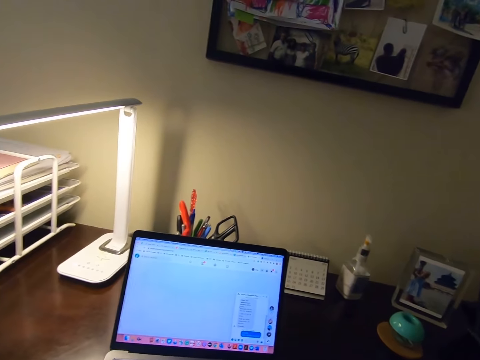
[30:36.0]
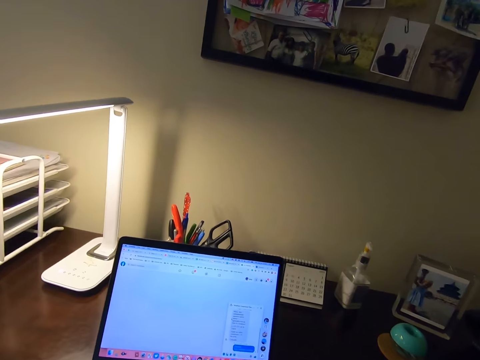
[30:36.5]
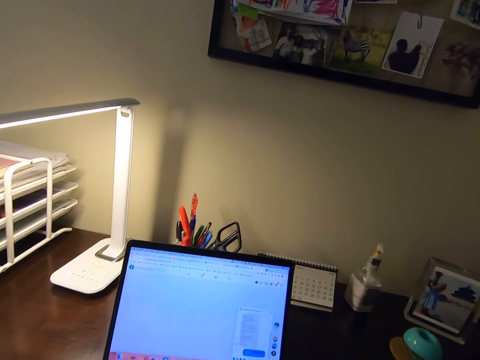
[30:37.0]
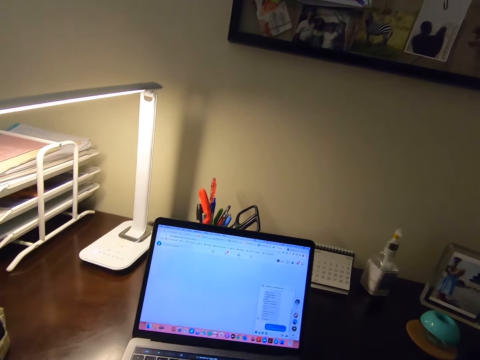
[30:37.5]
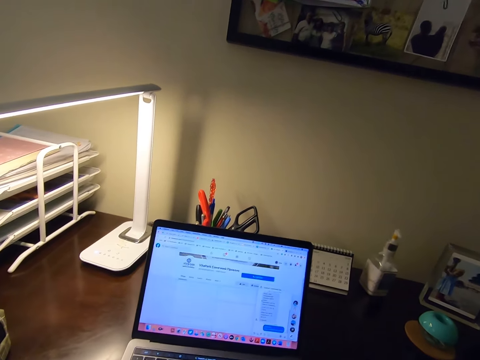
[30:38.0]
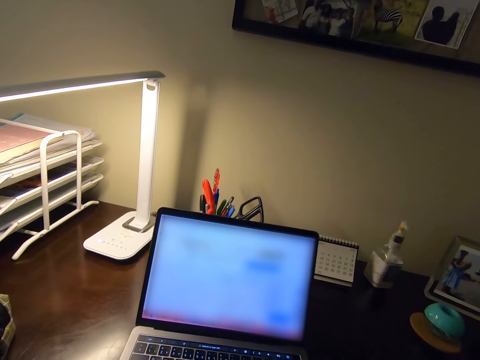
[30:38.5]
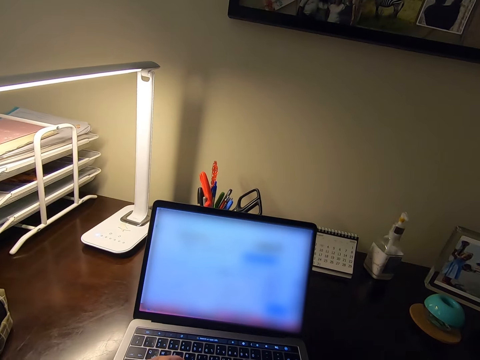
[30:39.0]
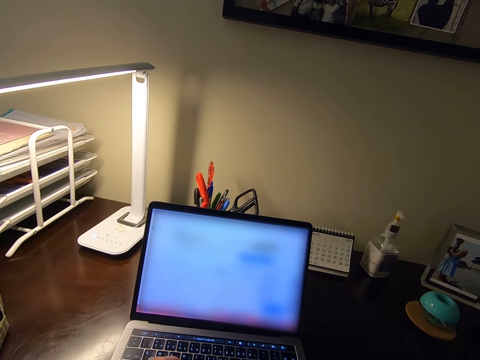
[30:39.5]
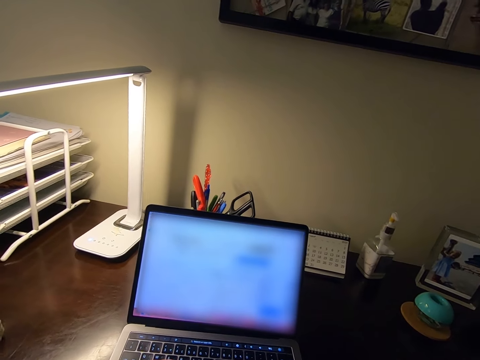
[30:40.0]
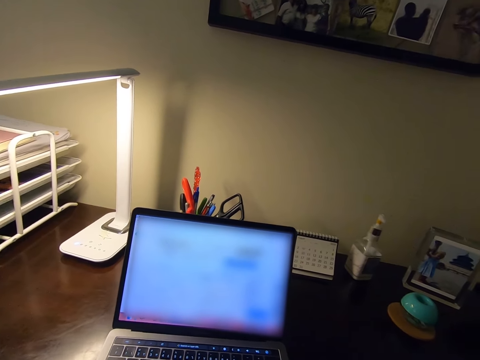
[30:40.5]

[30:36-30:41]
The camera wearer works on the laptop.

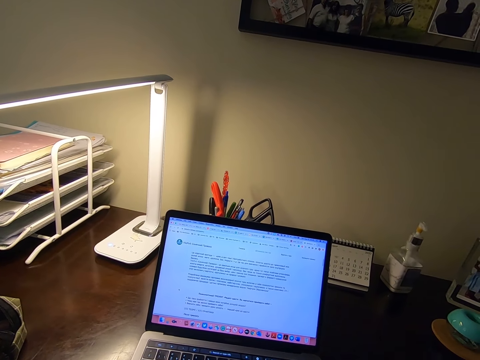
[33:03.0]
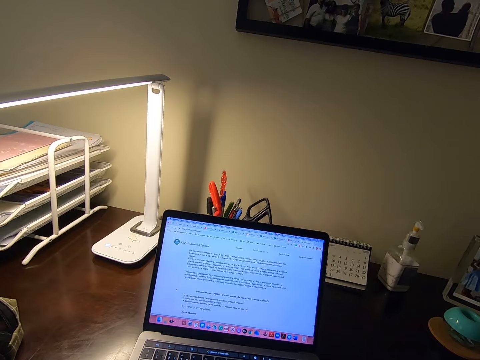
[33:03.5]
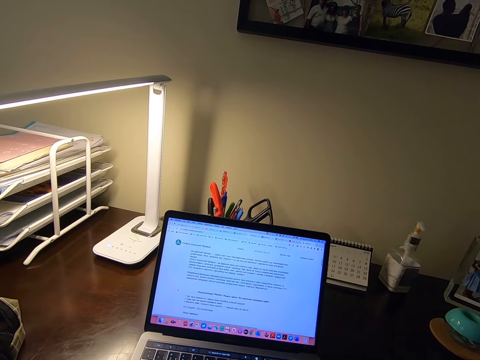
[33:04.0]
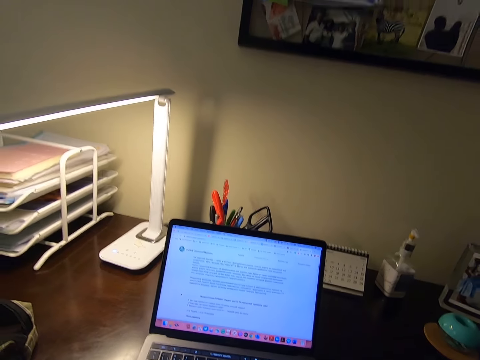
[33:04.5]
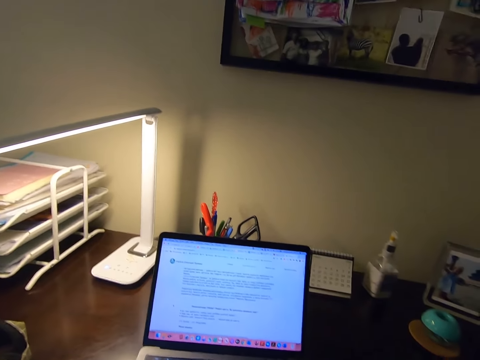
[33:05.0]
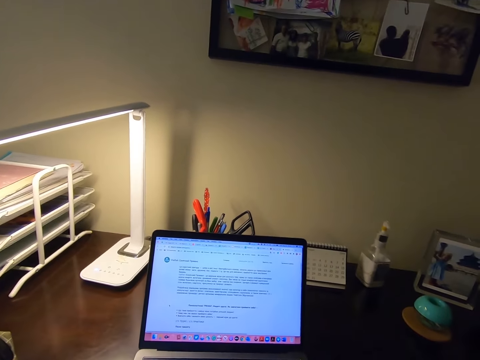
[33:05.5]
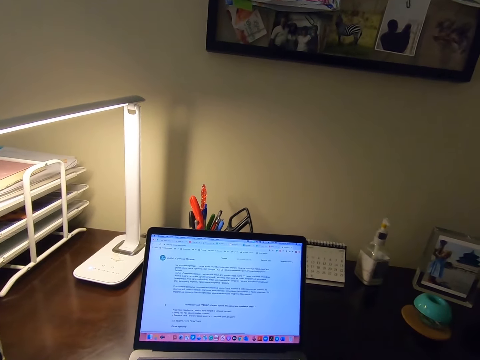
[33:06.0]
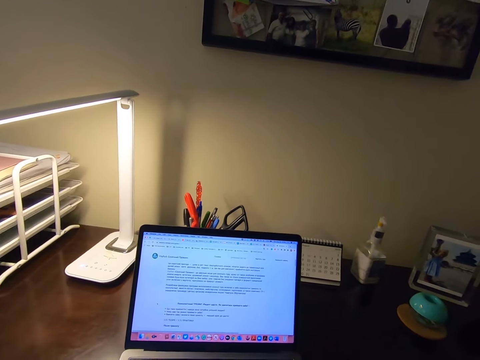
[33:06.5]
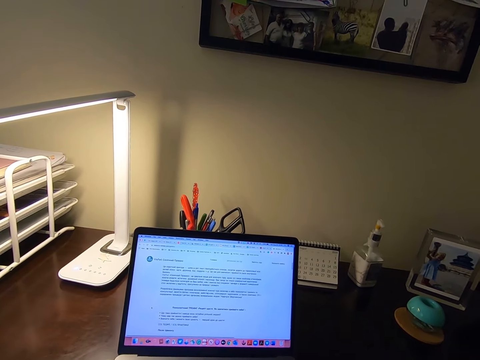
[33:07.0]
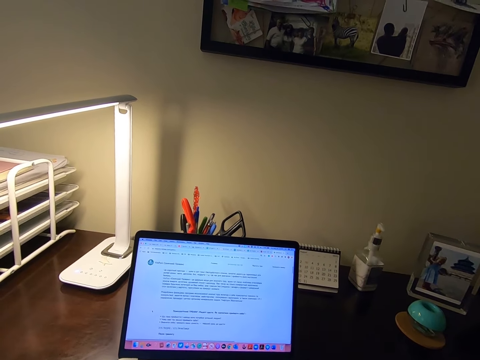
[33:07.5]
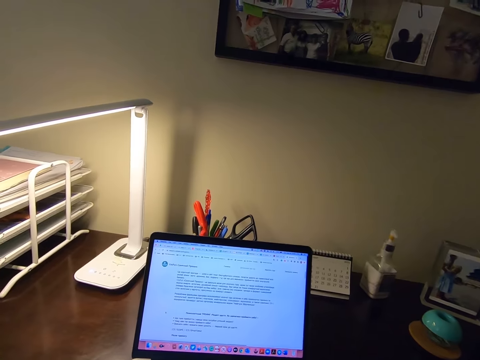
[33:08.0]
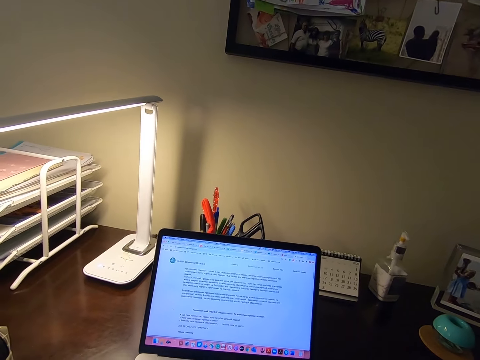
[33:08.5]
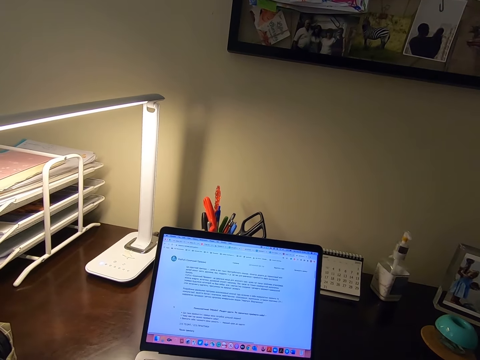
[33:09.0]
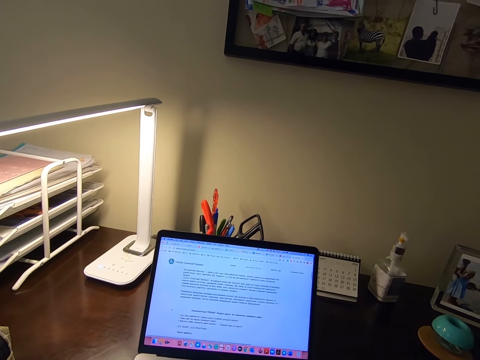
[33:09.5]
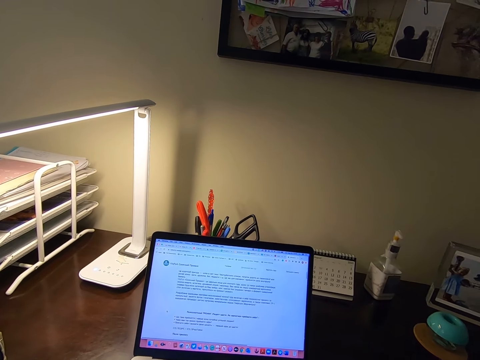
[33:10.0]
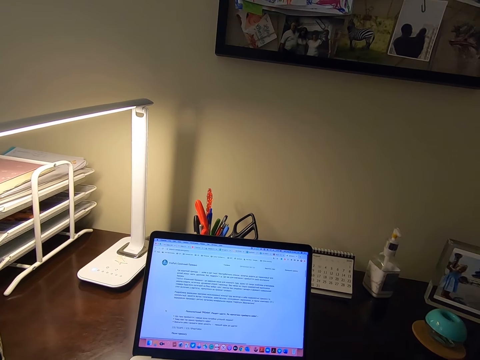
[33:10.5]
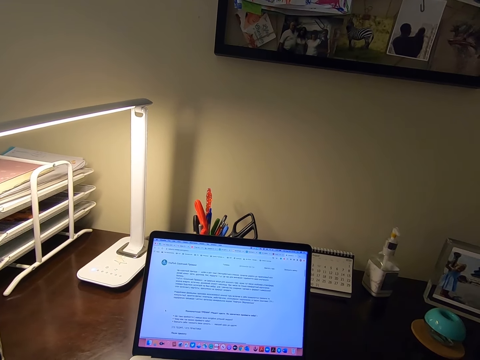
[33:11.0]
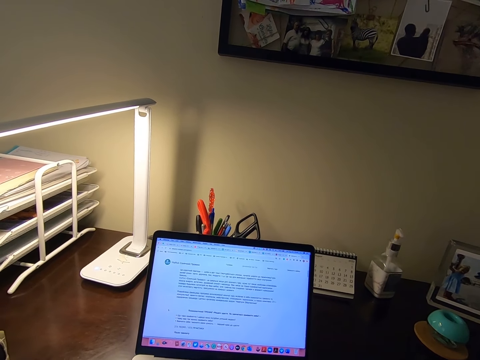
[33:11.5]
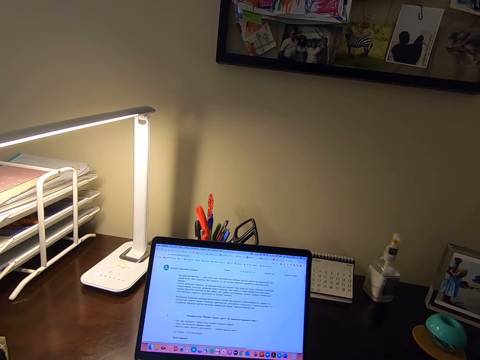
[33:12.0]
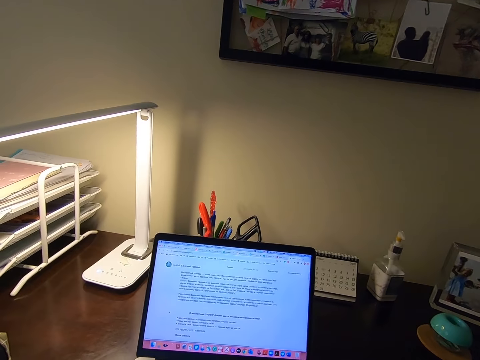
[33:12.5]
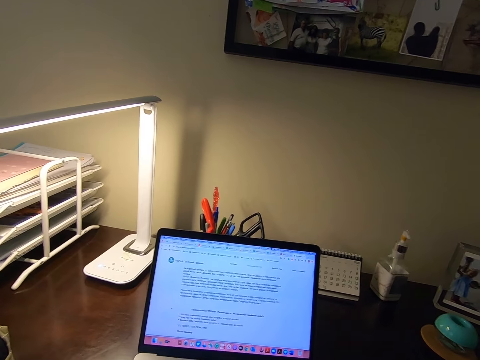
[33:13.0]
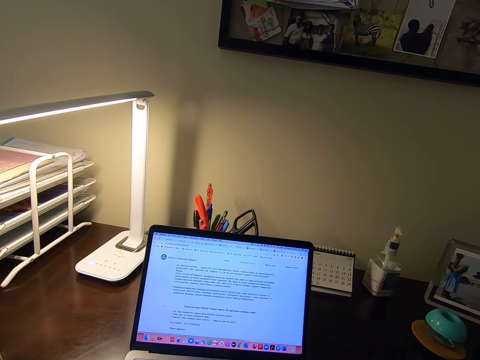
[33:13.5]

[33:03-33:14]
The camera wearer looks at the laptop.

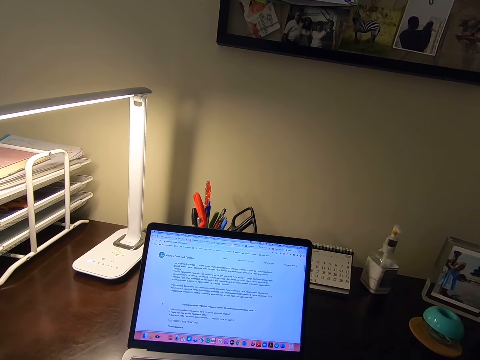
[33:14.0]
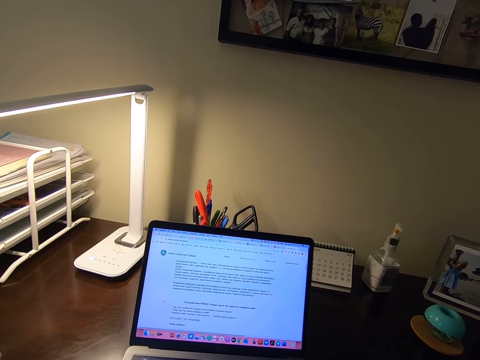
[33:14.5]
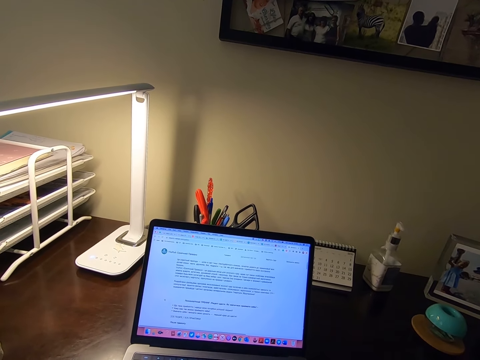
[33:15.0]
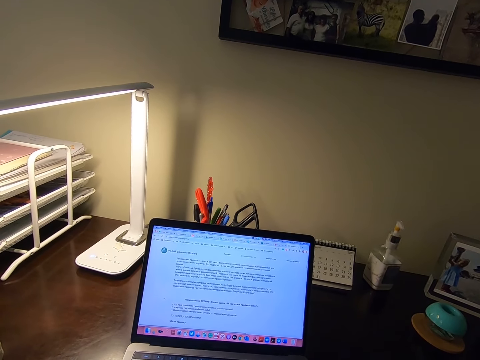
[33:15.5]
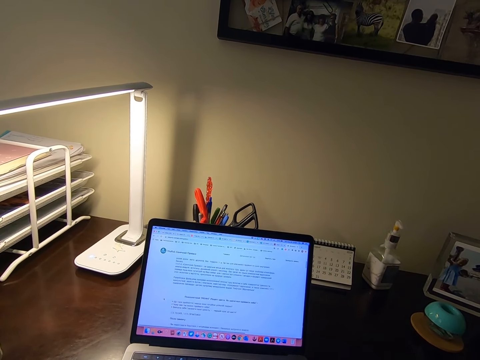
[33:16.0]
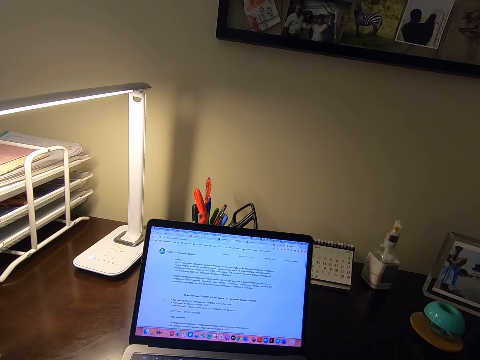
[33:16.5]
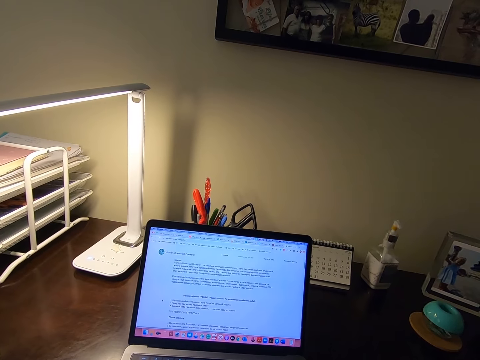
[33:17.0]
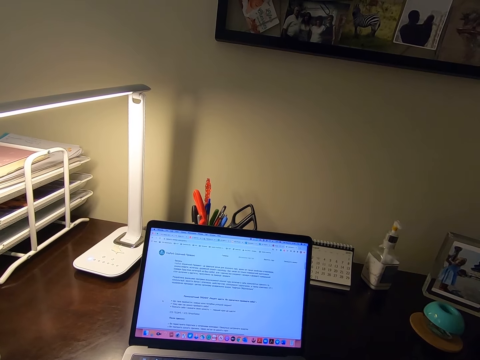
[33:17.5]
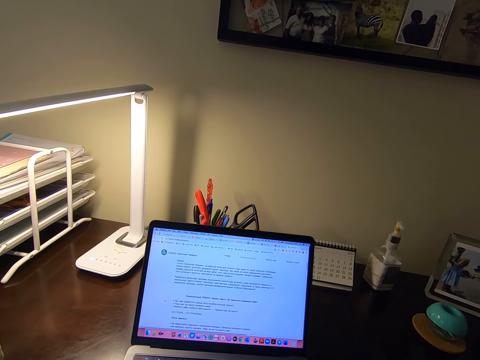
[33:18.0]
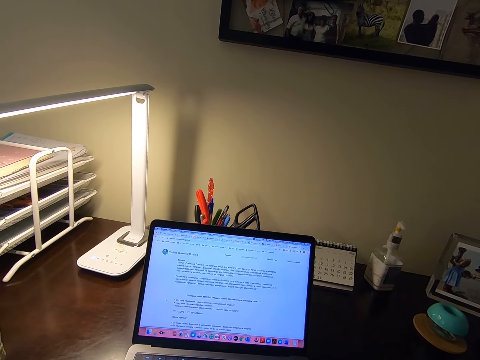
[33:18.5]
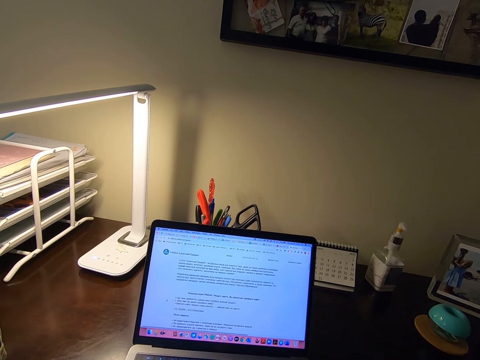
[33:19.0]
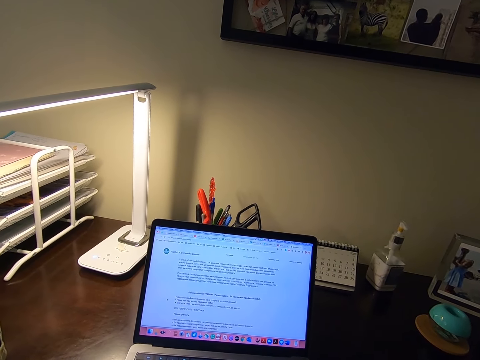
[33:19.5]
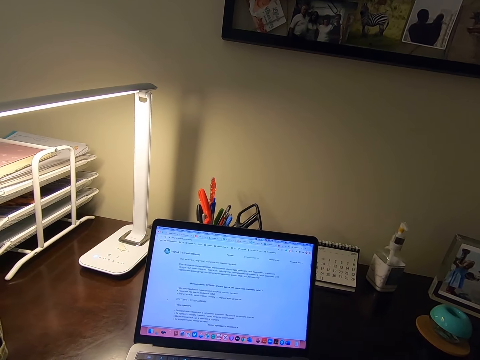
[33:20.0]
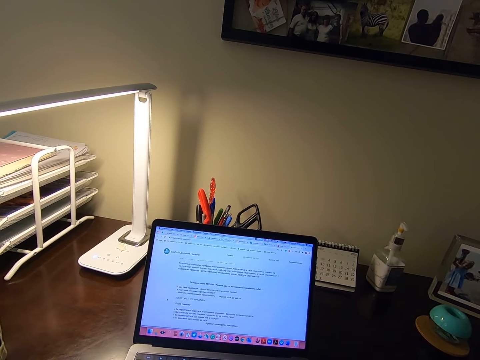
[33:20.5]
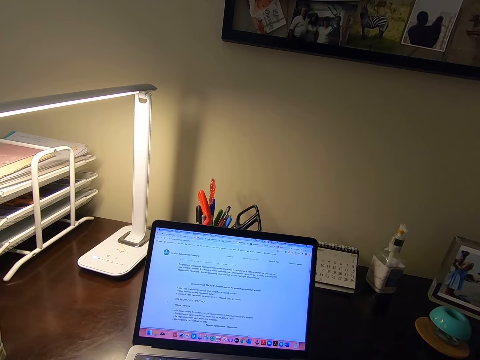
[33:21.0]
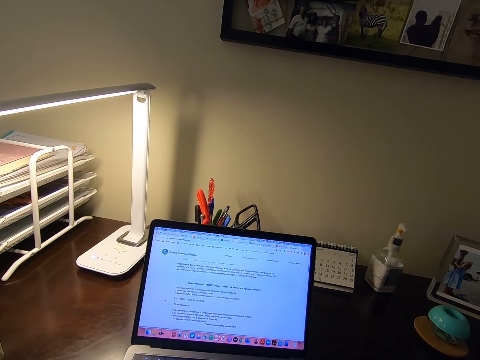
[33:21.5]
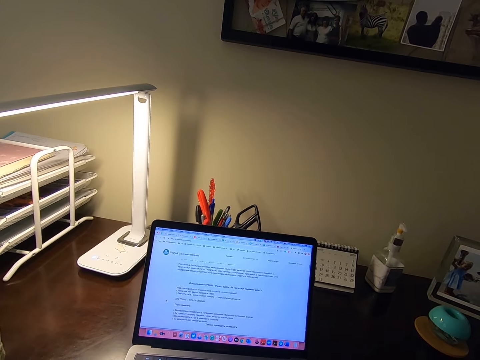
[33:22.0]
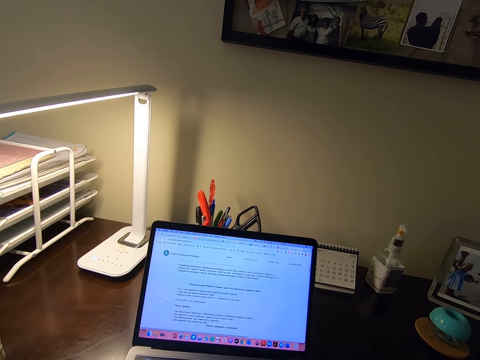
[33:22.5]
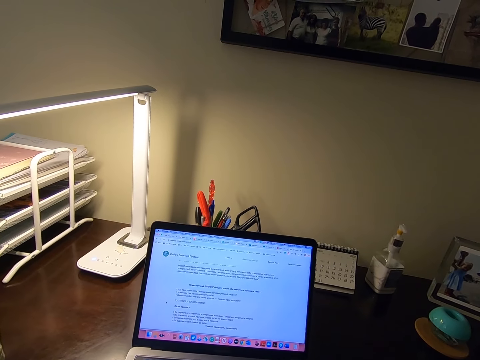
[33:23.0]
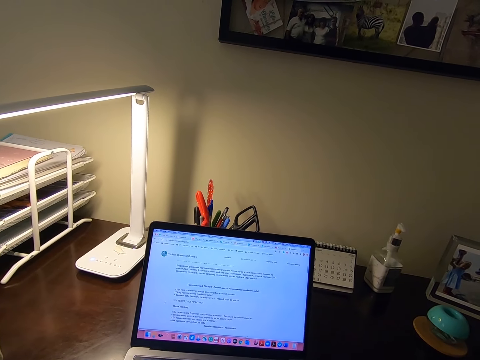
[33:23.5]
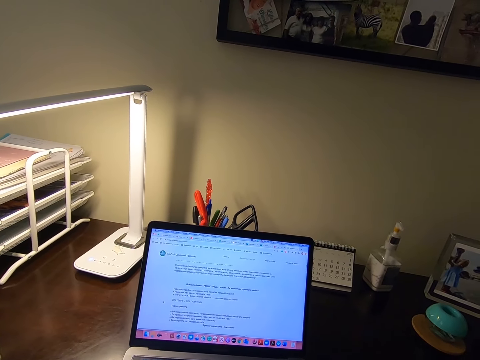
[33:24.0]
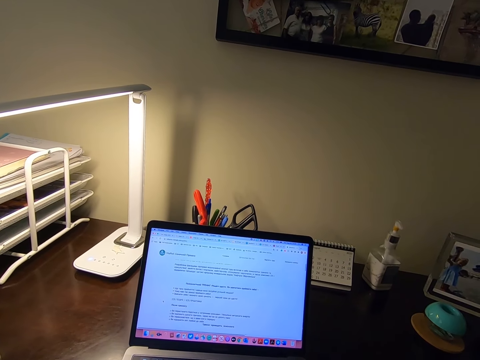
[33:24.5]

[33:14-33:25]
The camera wearer operates the laptop.
